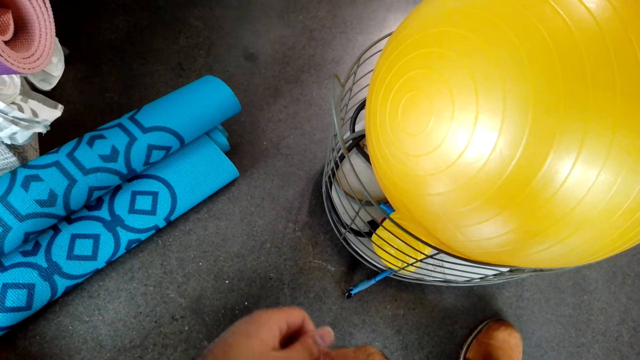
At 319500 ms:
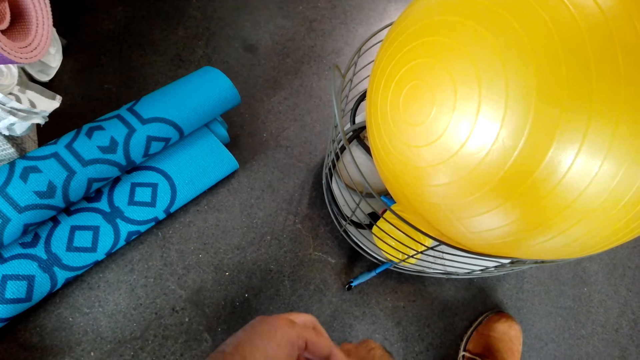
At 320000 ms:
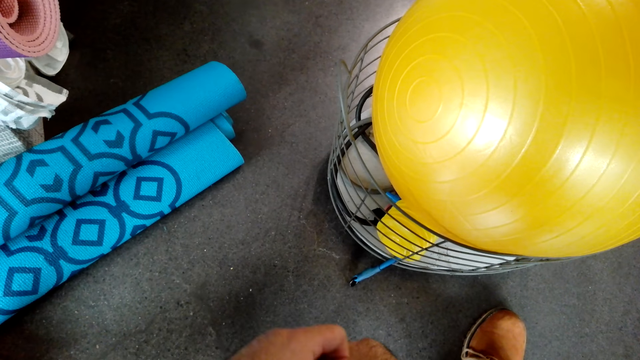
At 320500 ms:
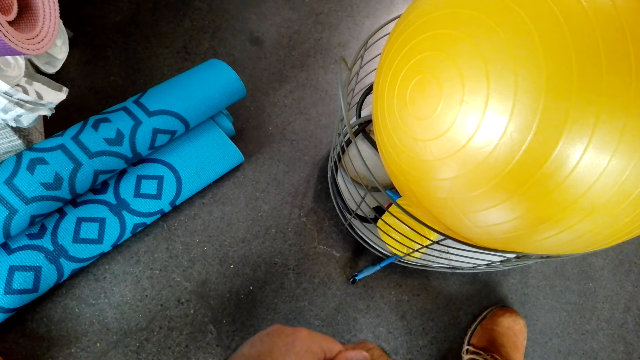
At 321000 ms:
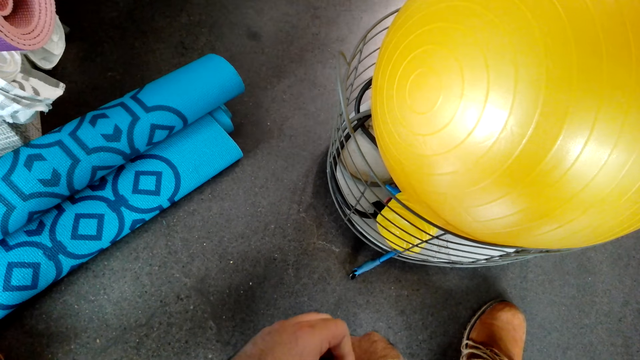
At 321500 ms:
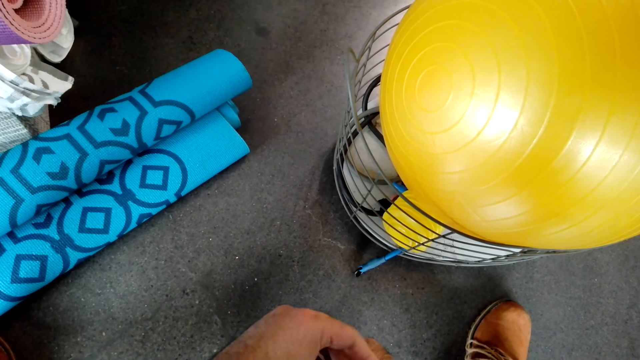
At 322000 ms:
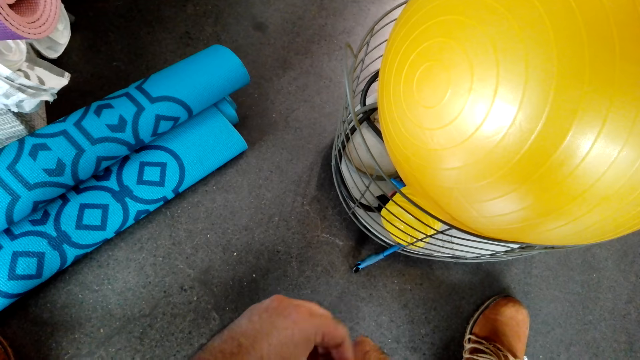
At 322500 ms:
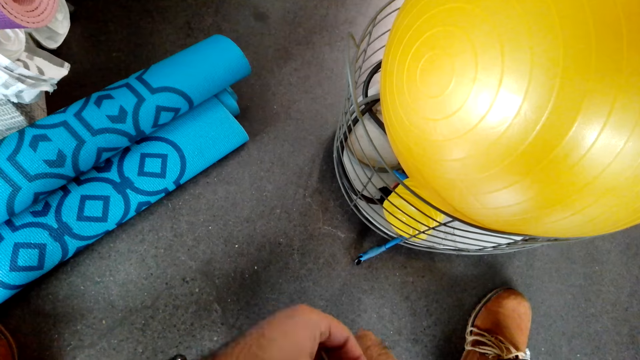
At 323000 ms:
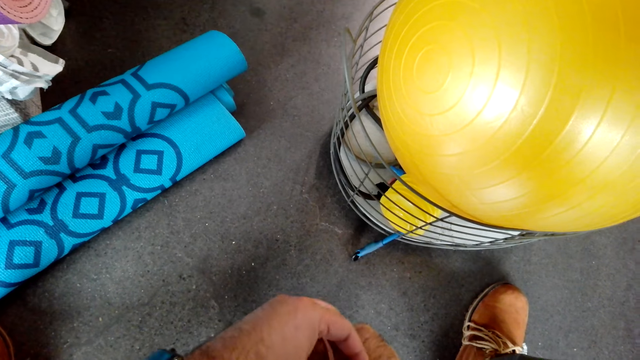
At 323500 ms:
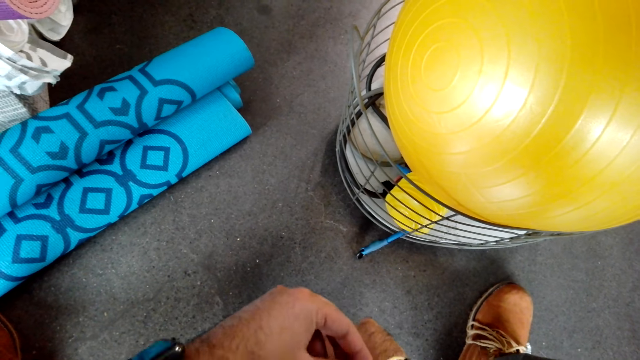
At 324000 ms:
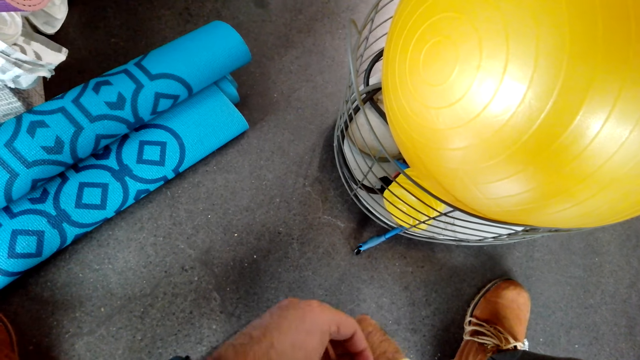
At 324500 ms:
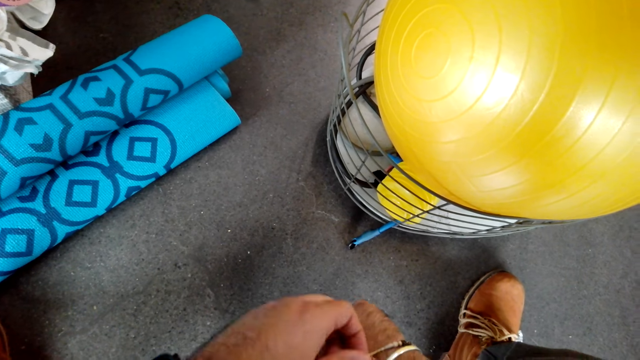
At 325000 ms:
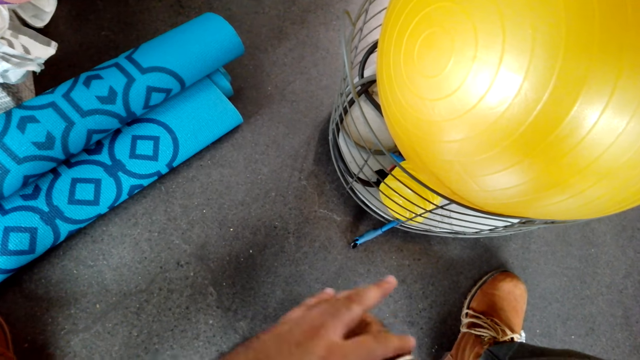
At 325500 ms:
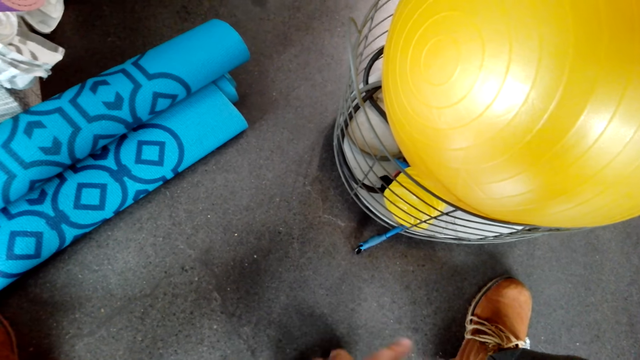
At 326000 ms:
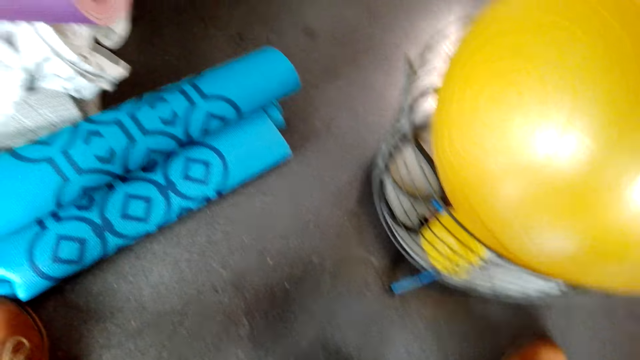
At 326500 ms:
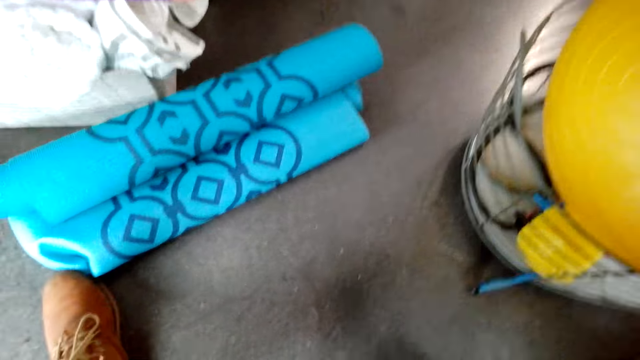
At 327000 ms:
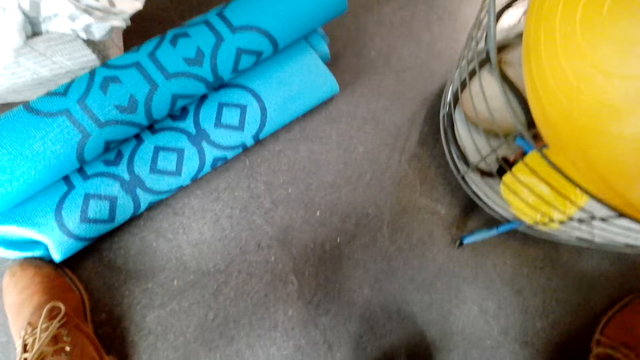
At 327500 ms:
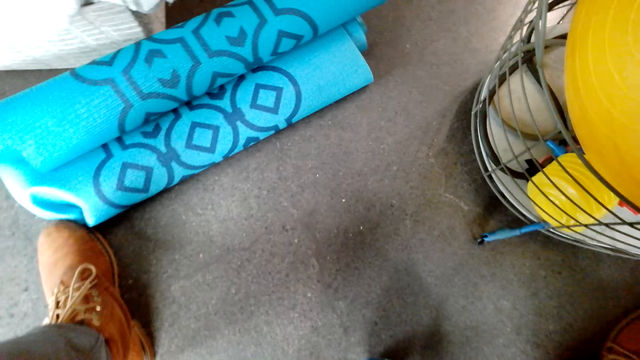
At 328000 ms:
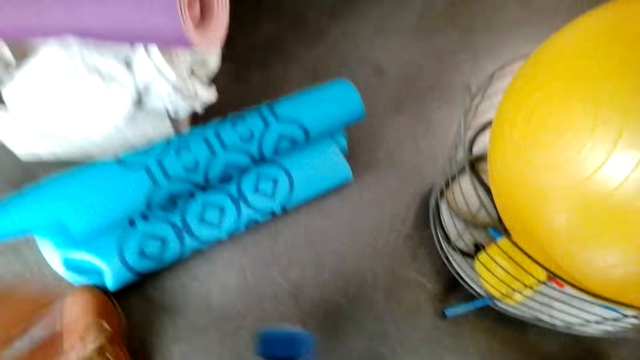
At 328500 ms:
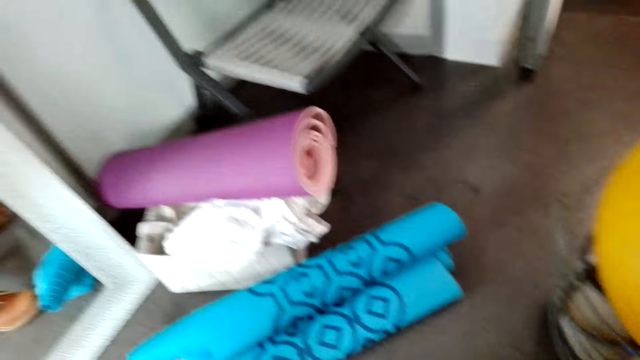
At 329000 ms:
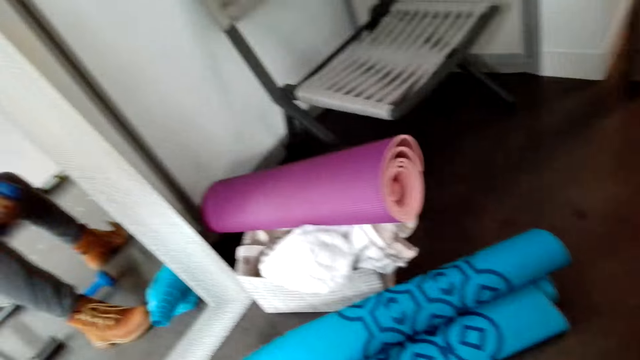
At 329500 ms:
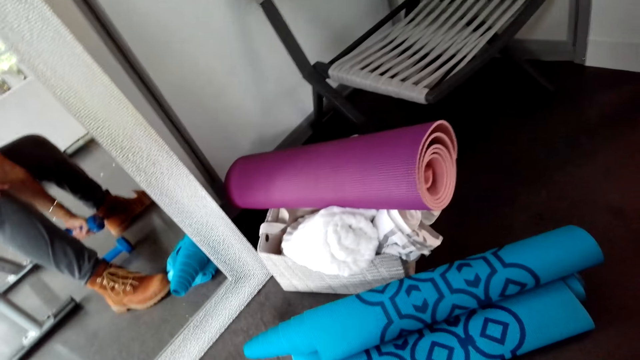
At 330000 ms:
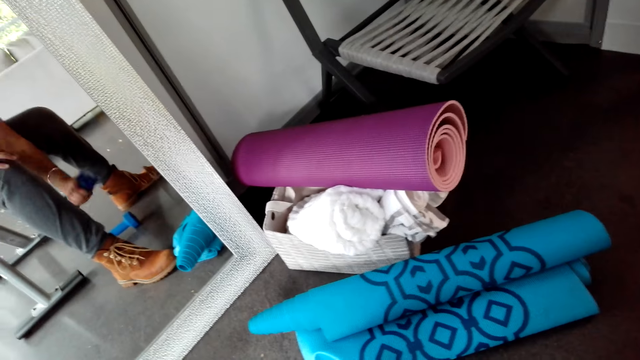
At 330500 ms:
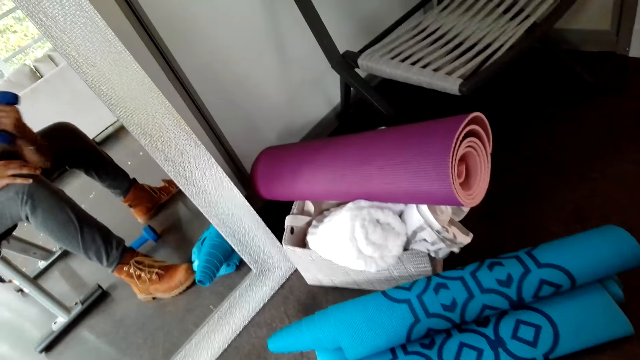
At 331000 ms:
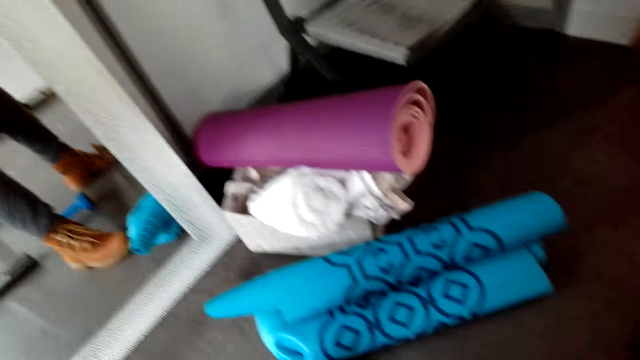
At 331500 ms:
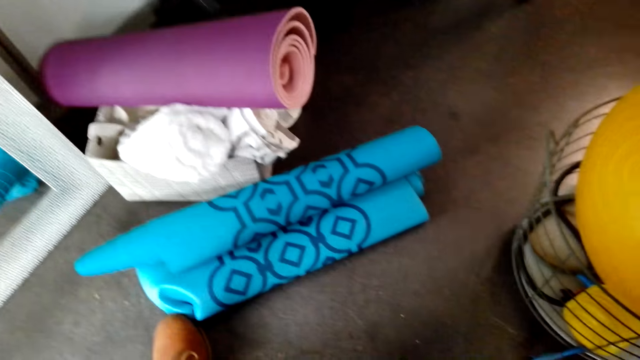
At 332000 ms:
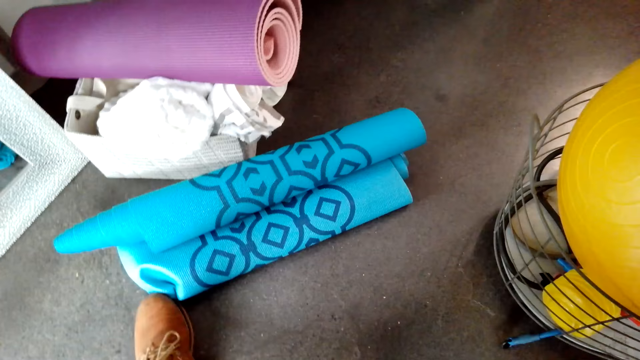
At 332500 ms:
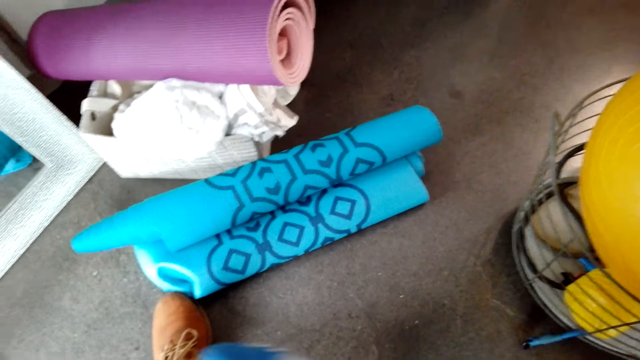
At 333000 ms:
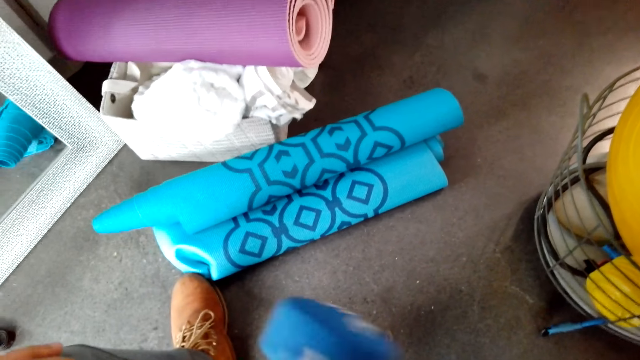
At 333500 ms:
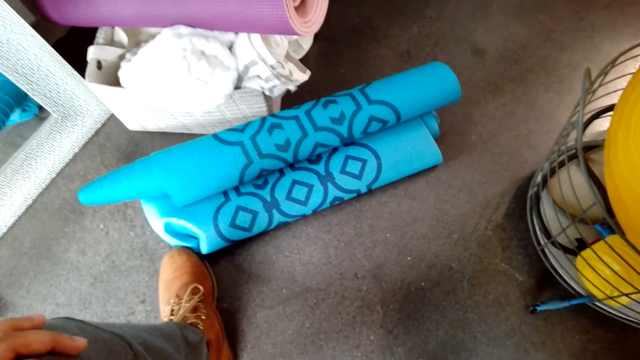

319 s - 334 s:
The camera wearer touches a bracelet. They pick up the dumbbell. They exercise. They lift the fitness machine up and down. They look around.

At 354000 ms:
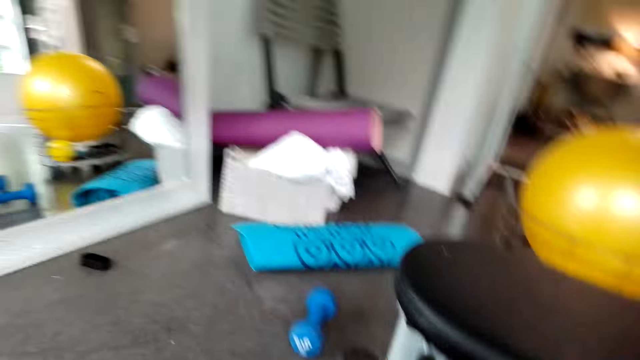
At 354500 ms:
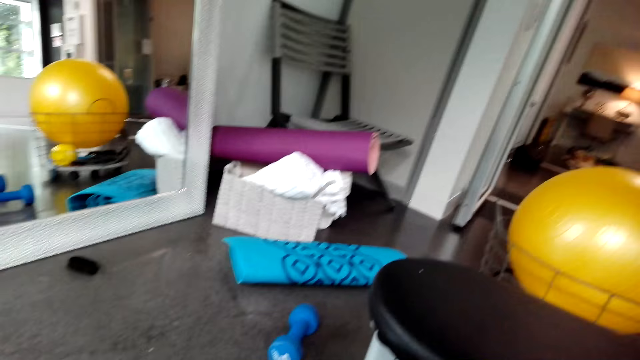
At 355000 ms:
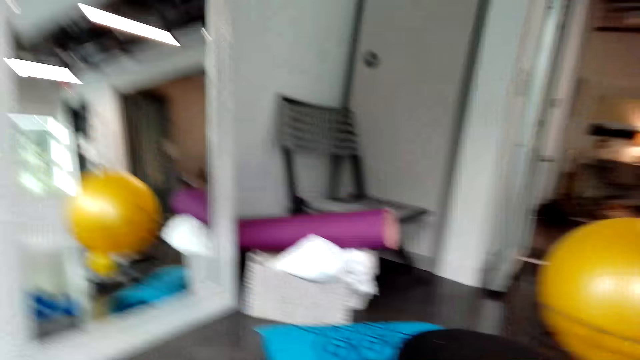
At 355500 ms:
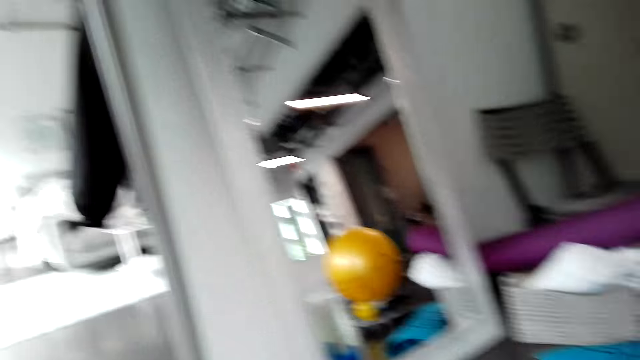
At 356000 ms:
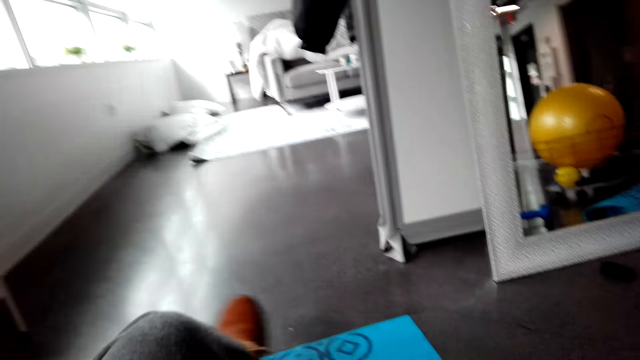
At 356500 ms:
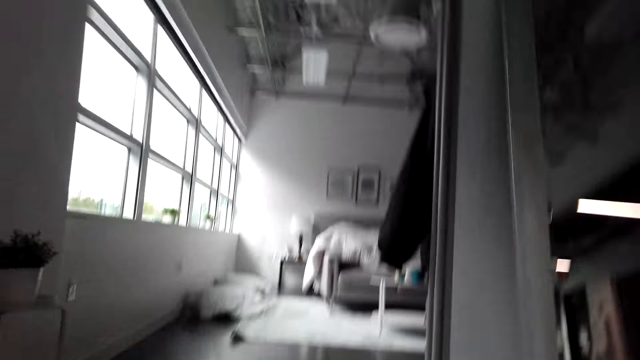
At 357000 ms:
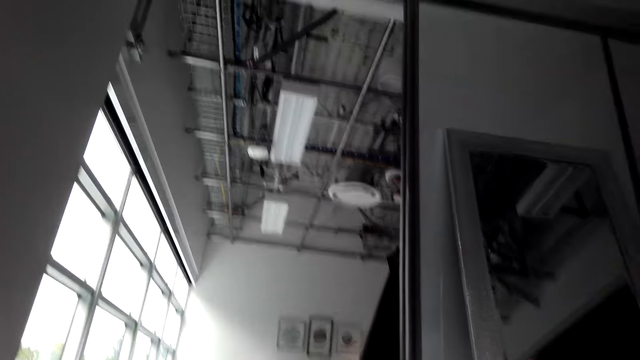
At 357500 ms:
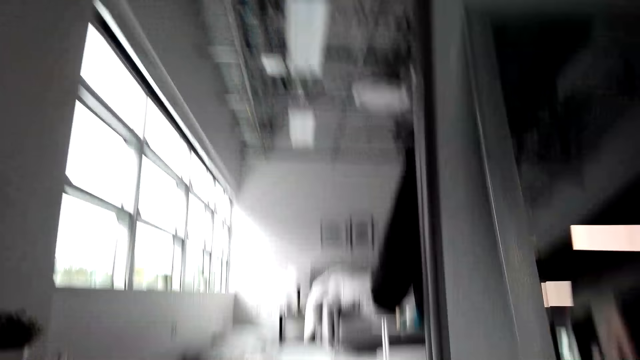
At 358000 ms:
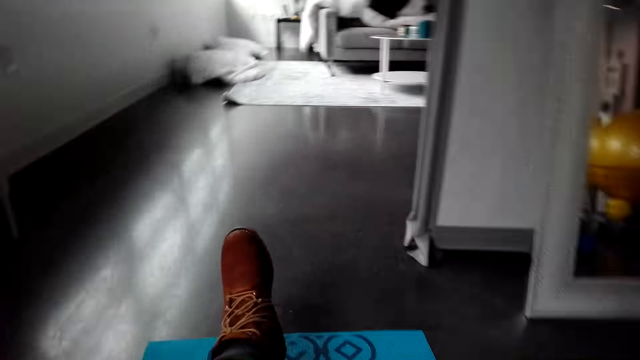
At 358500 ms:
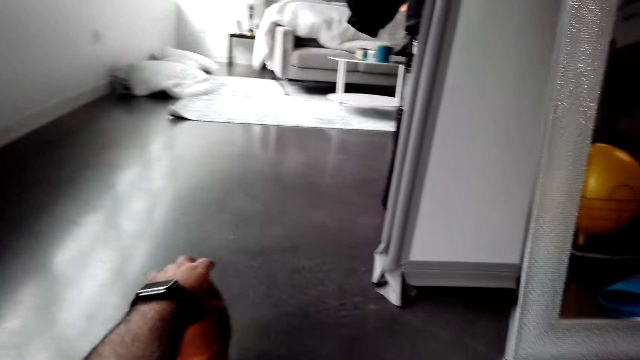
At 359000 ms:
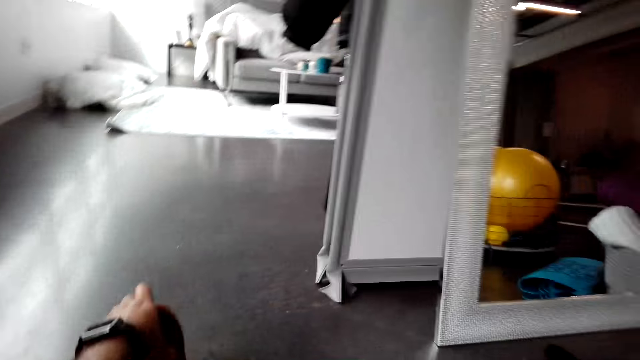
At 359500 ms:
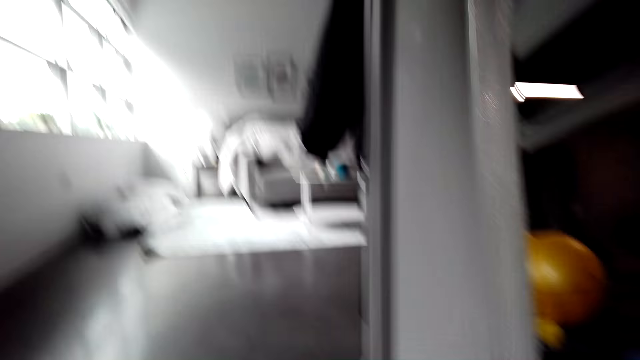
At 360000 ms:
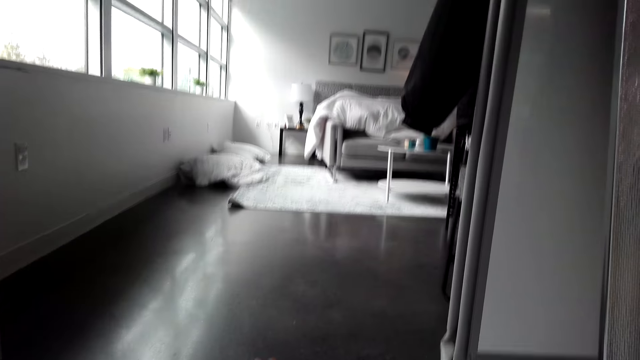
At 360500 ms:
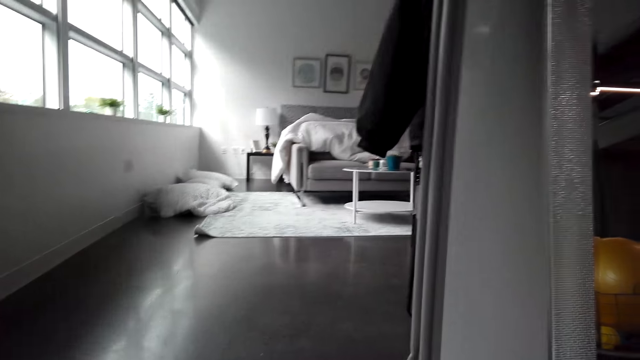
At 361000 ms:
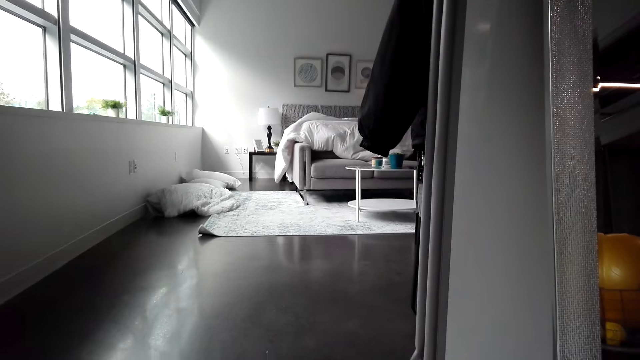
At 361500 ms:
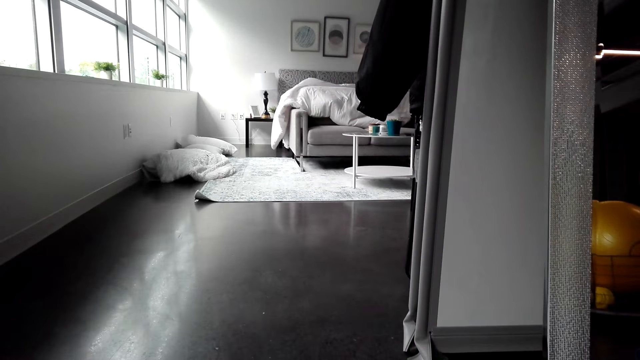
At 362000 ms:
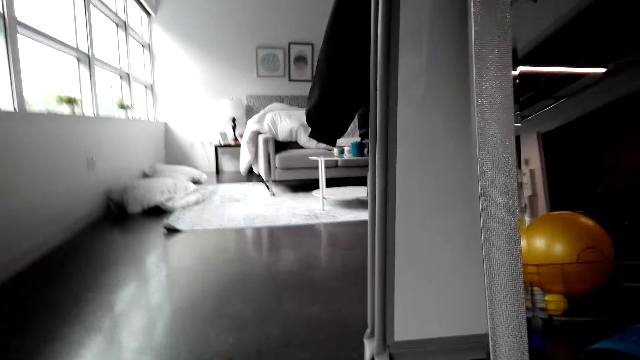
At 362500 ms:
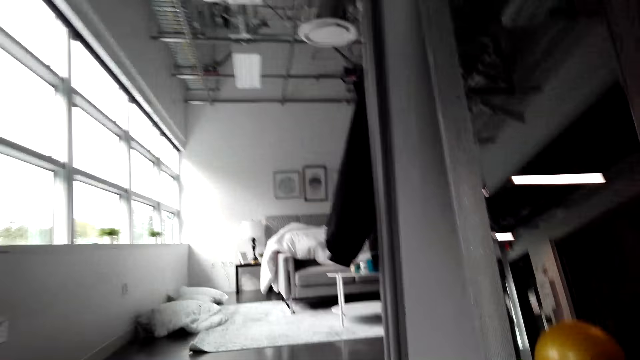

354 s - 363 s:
The camera wearer looks around. They lie on the floor mat. They sit on the mat. They exercise.
